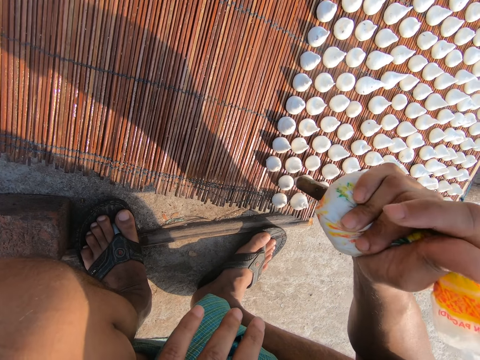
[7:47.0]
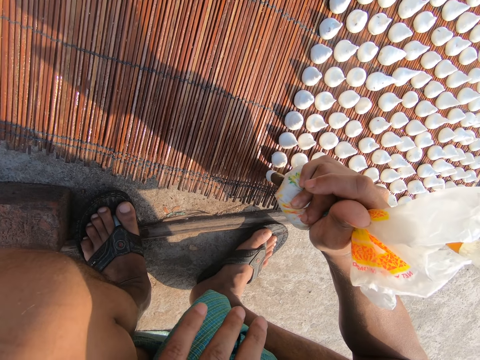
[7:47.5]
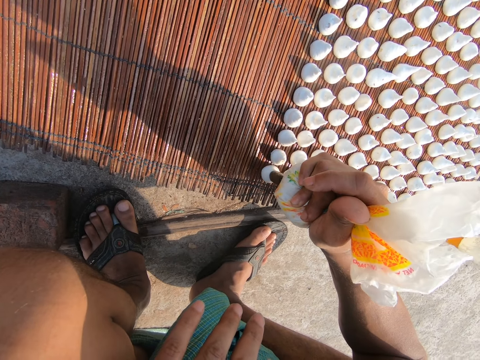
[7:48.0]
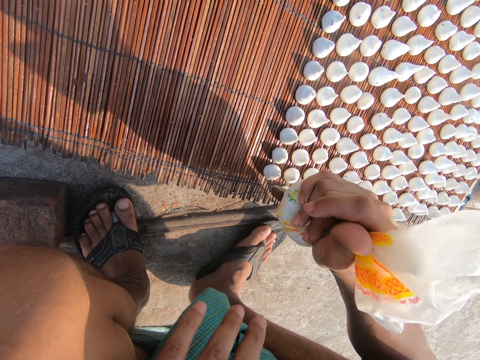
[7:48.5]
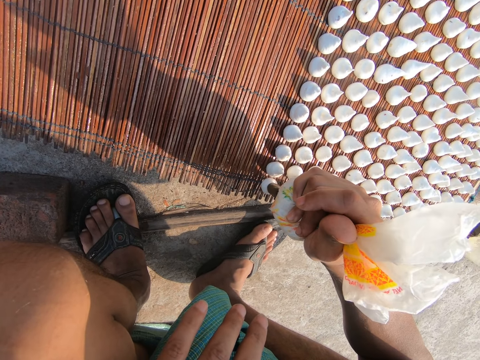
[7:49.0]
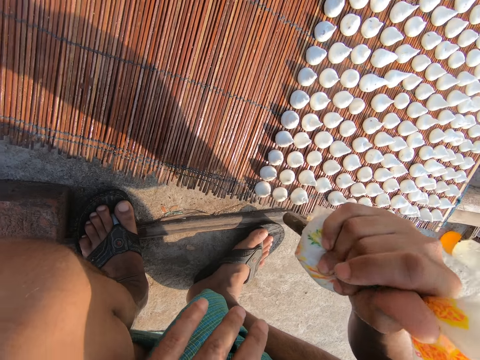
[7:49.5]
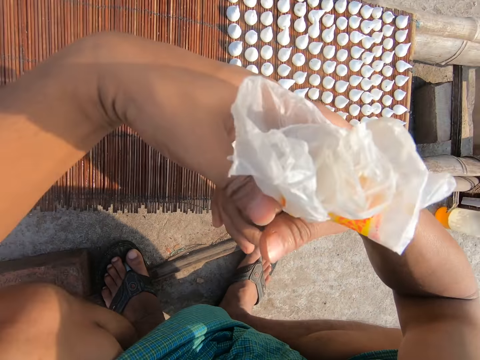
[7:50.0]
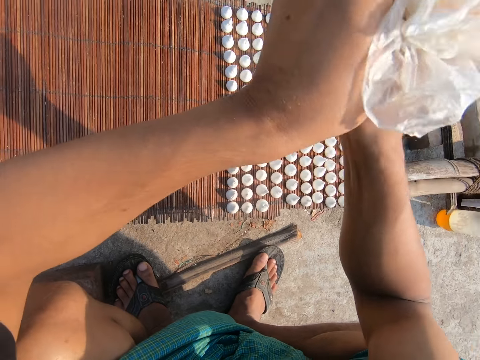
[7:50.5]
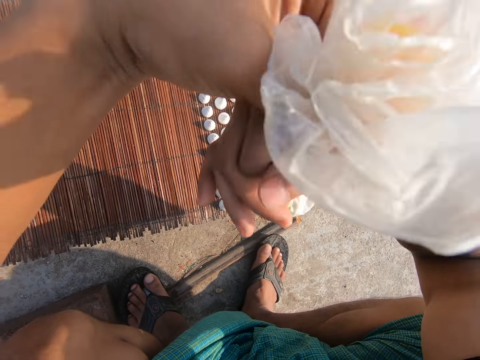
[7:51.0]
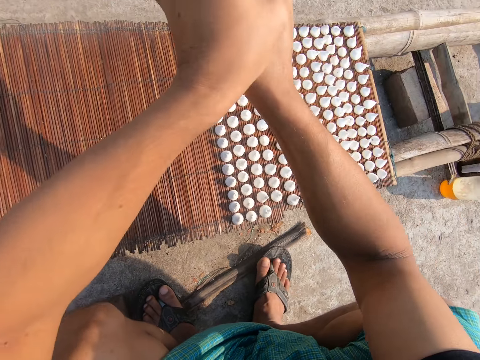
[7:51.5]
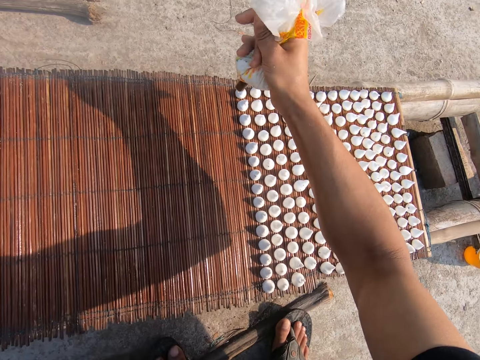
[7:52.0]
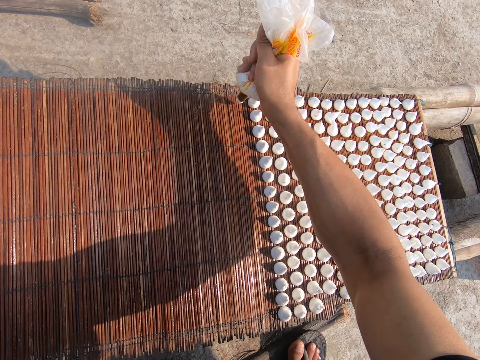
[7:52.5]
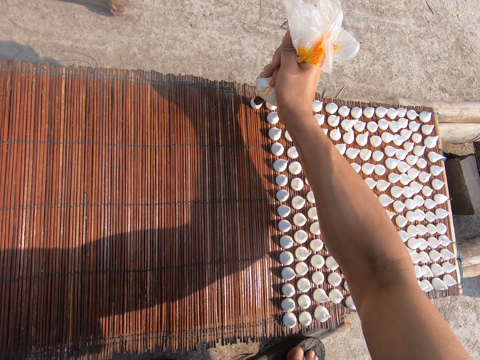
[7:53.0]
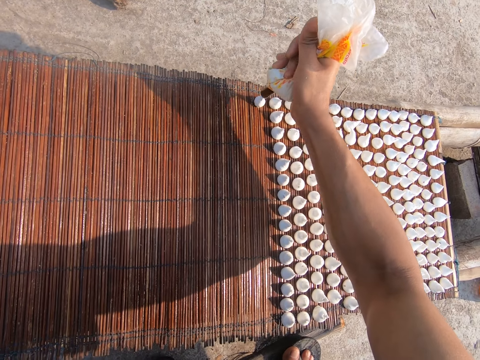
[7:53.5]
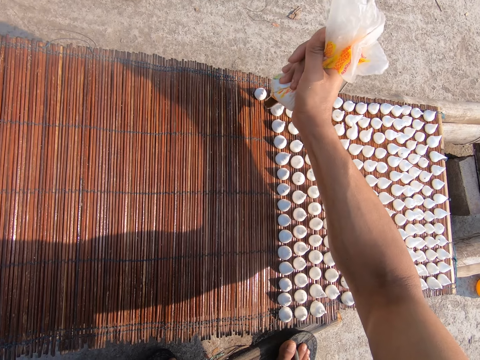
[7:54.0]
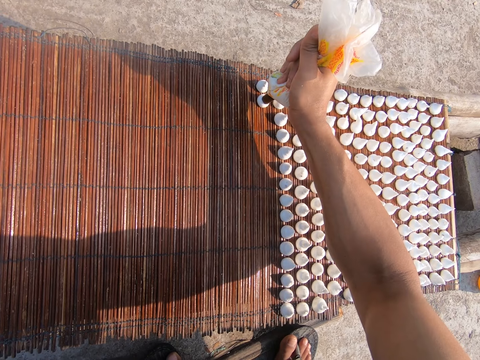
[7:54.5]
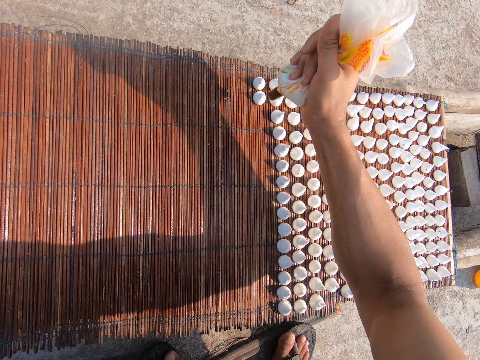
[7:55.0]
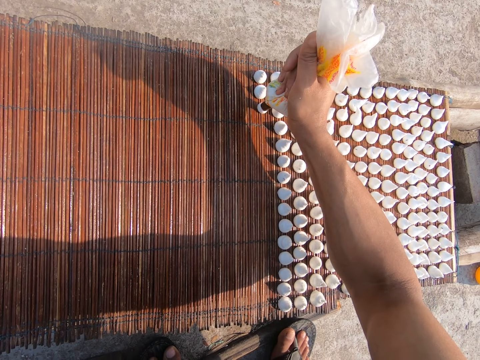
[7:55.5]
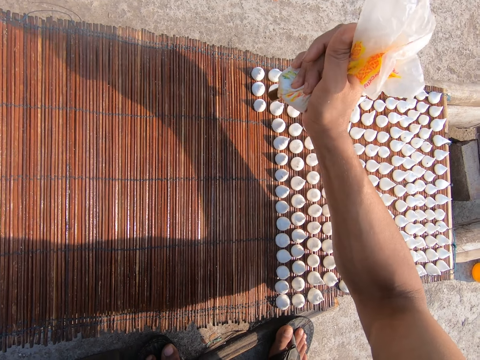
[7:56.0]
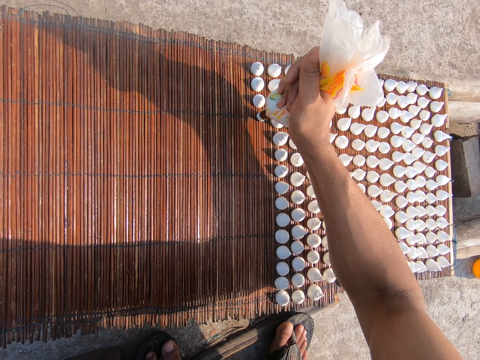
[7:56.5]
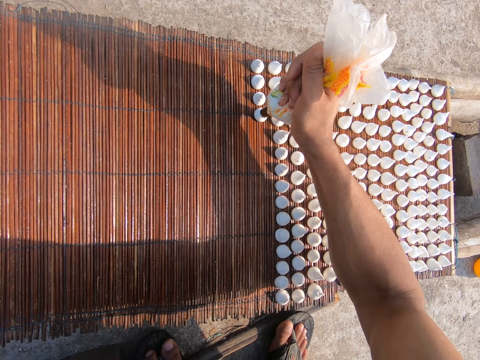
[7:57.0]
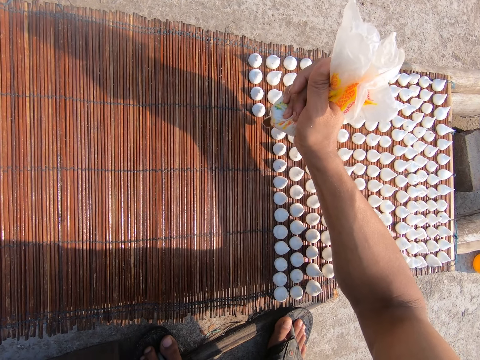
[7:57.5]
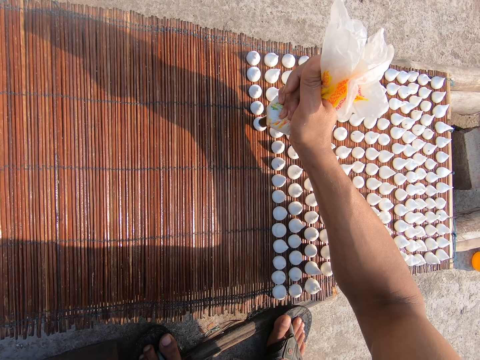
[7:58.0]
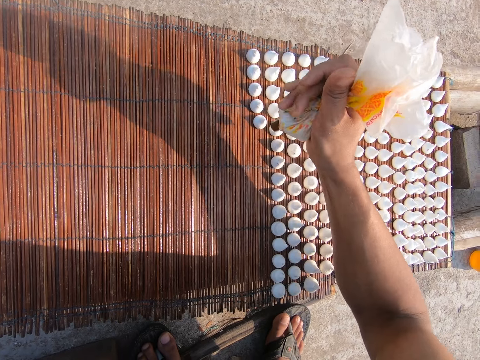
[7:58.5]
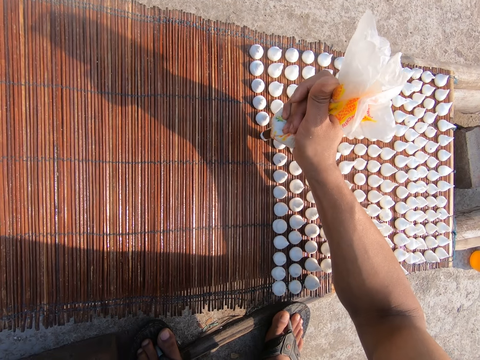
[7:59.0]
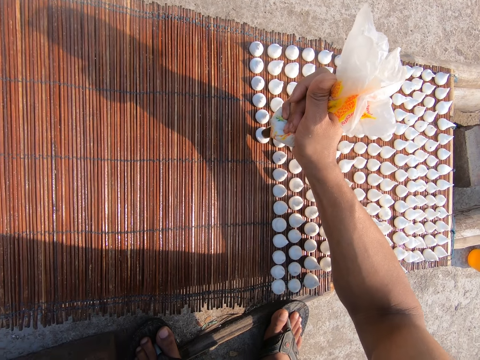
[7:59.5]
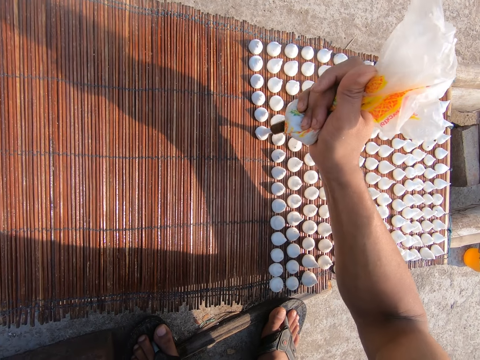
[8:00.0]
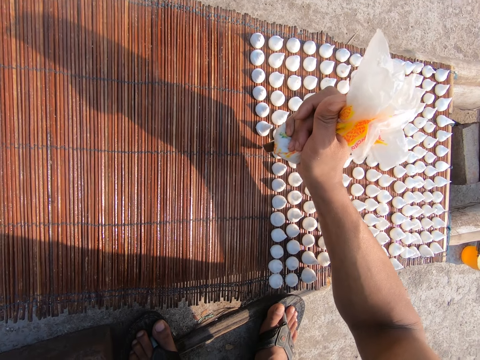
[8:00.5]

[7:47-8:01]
The camera wearer twists the cellophane wrap in his right hand with his left hand. He squeezes lentil paste out of the cellophane wrap on the mat on the wooden platform with his right hand. He puts the dough on the board.

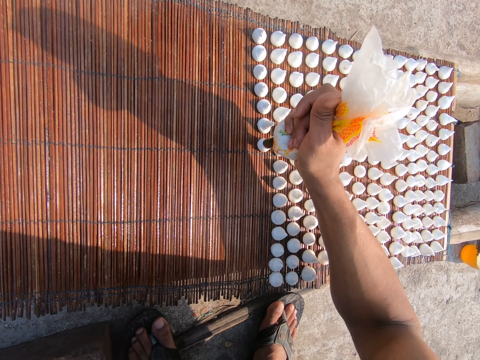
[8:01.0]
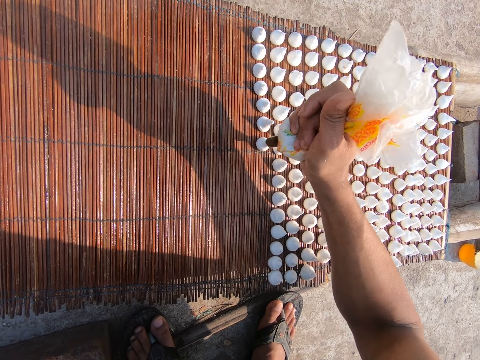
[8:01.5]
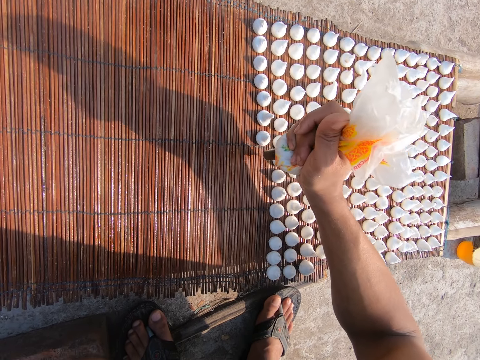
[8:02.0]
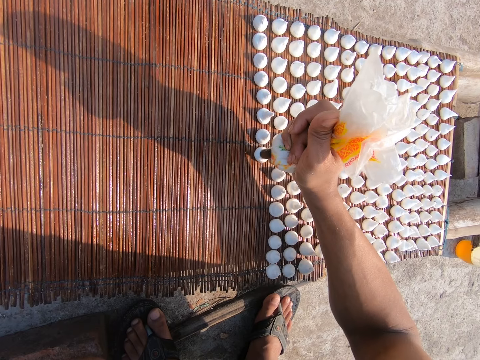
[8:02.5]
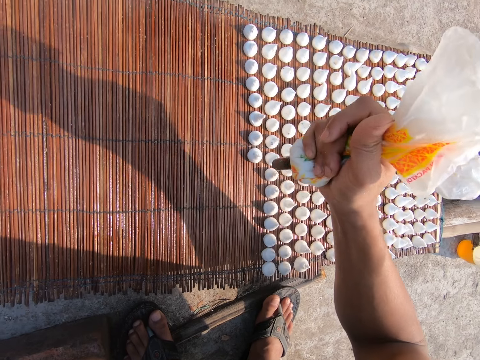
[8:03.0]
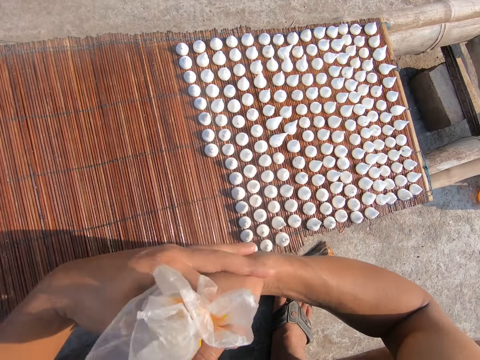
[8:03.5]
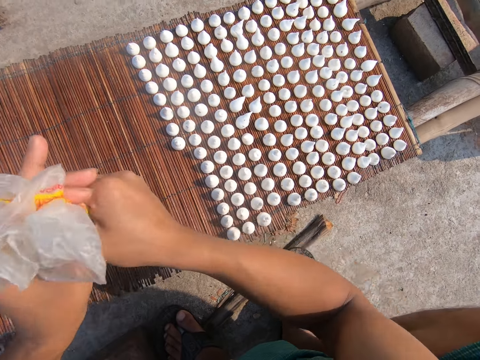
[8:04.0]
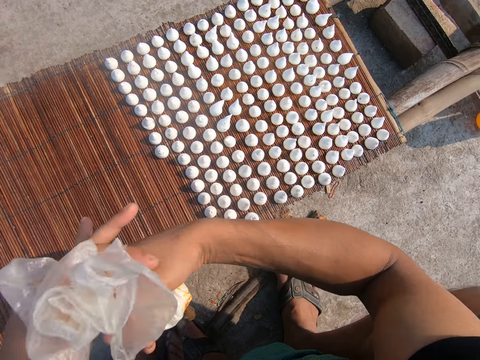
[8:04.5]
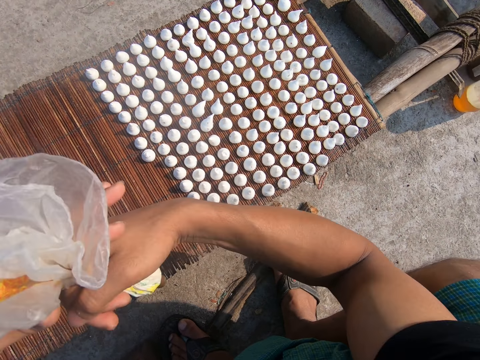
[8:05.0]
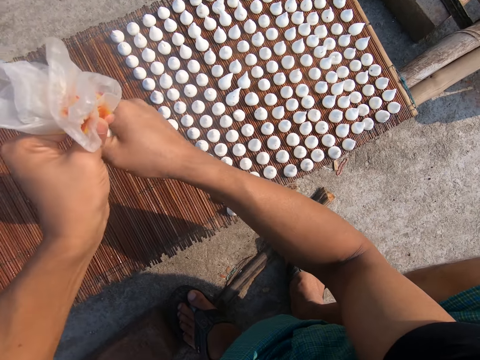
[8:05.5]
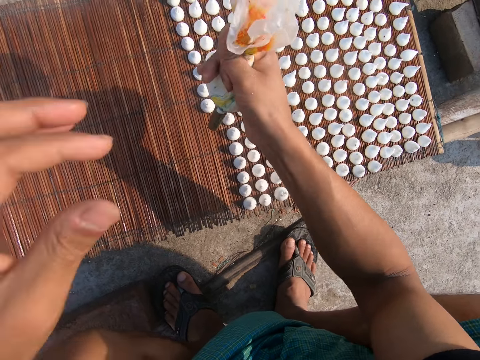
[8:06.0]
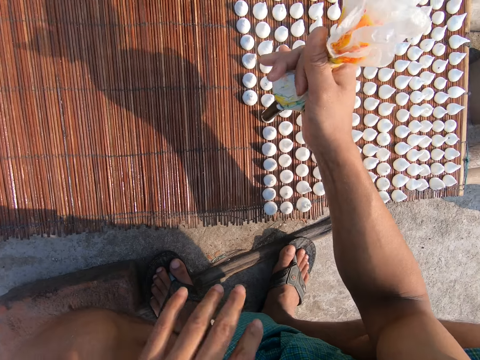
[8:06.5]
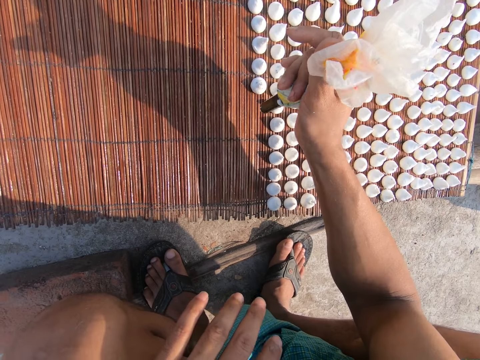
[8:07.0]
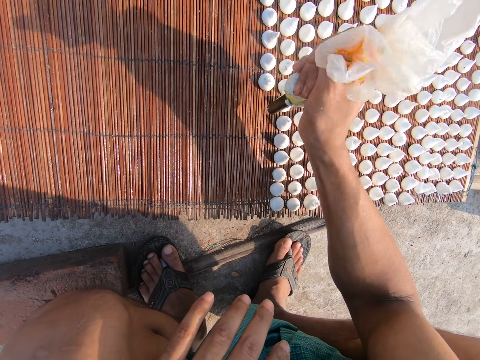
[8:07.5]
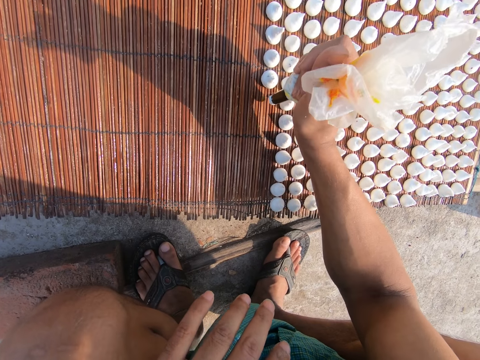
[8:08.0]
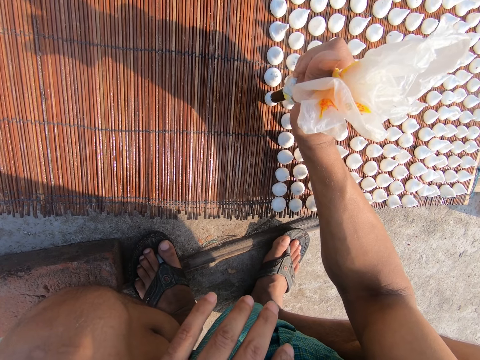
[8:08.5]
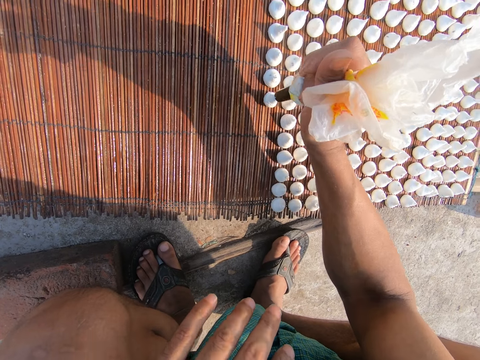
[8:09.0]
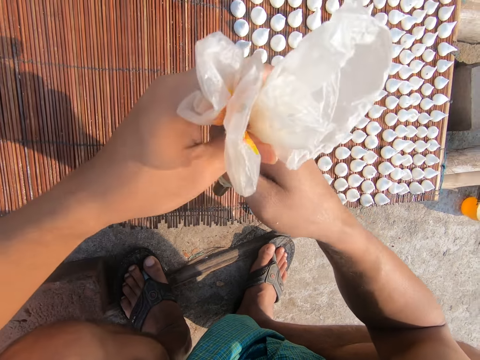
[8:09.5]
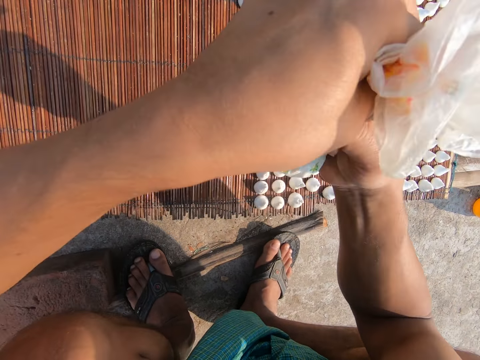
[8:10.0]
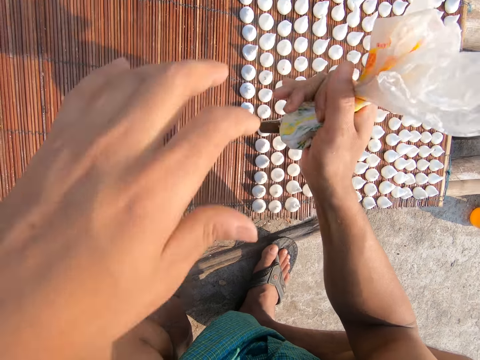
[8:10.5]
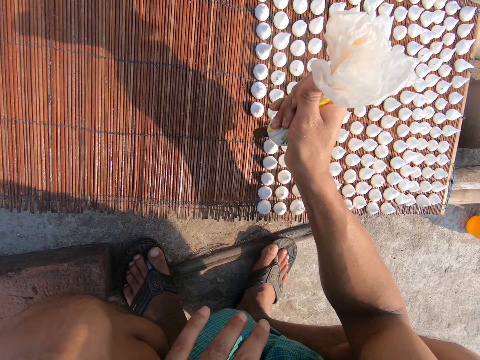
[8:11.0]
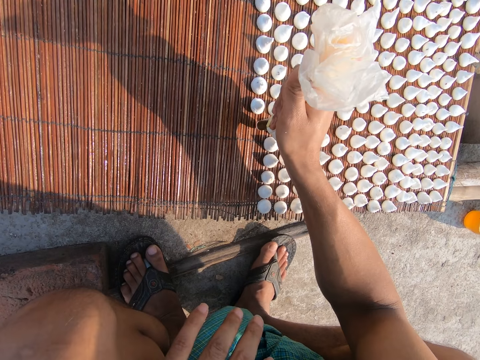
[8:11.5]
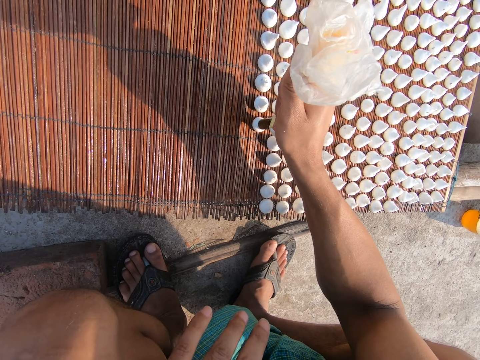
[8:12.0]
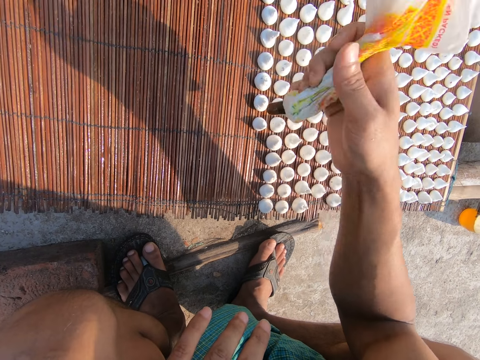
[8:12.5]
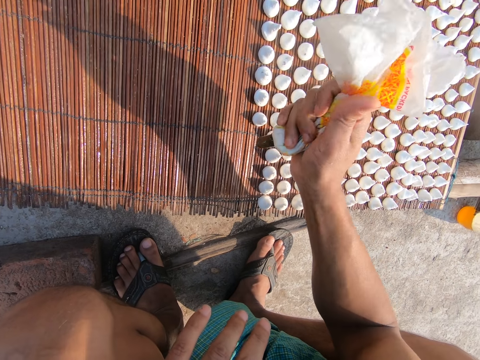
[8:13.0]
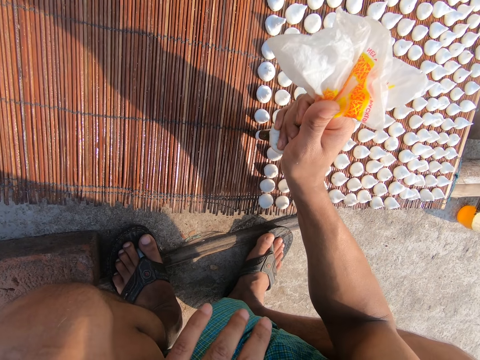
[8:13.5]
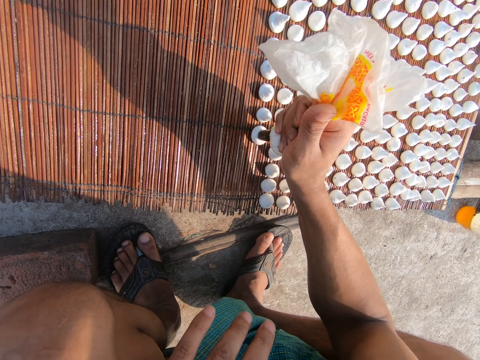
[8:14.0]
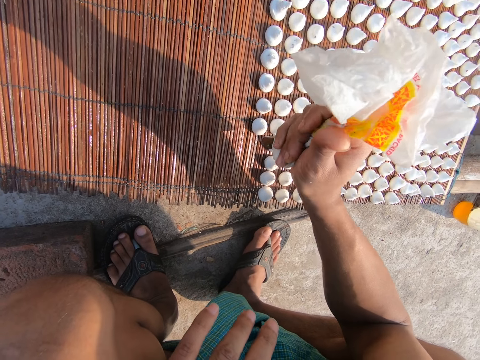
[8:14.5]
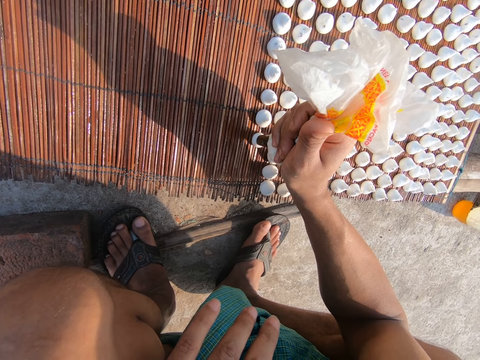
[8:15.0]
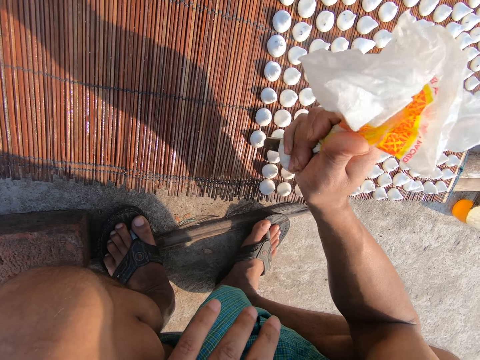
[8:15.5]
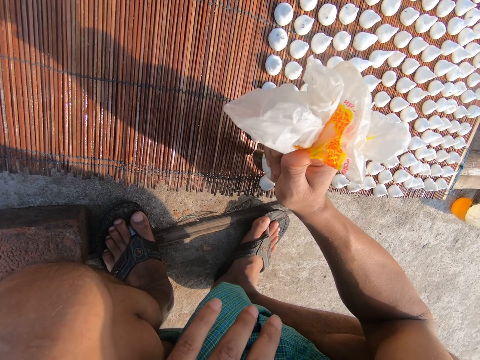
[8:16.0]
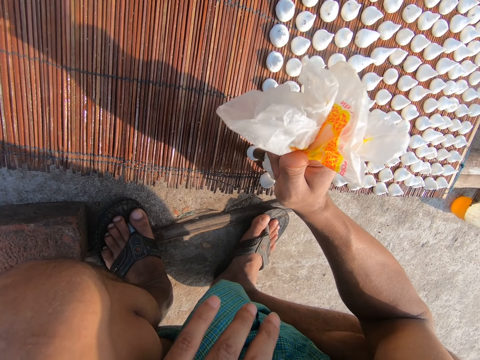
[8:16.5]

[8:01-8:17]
The camera wearer twists the cellophane wrap in his right hand with his left hand. He squeezes lentil paste out of the cellophane wrap on the mat on the wooden platform with his right hand. He puts the dough on the board. He twists the cellophane wrap in his right hand with his left hand. He squeezes lentil paste out of the cellophane wrap on the mat on the wooden platform with his right hand.
